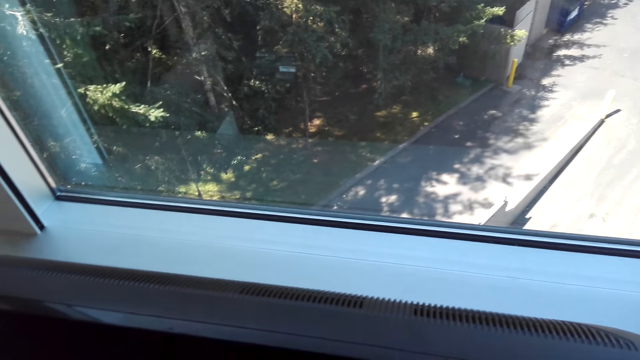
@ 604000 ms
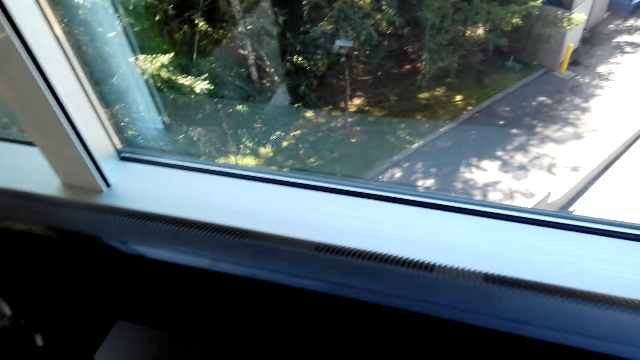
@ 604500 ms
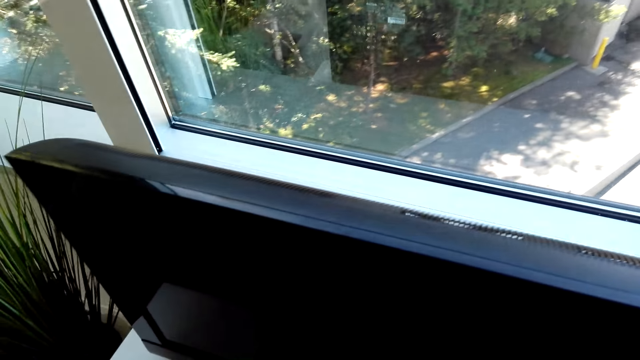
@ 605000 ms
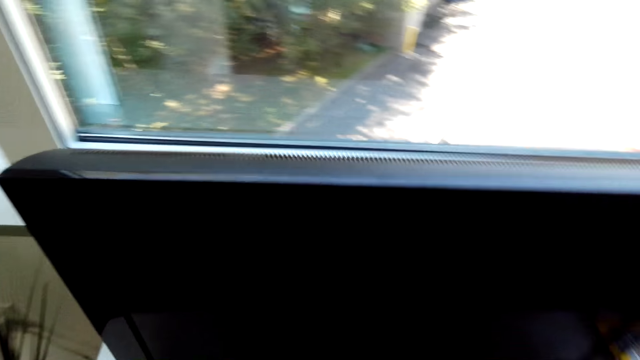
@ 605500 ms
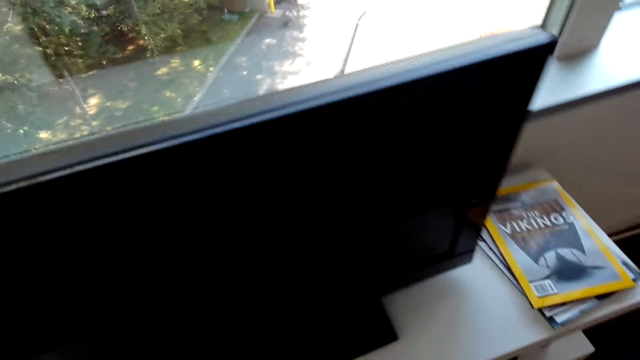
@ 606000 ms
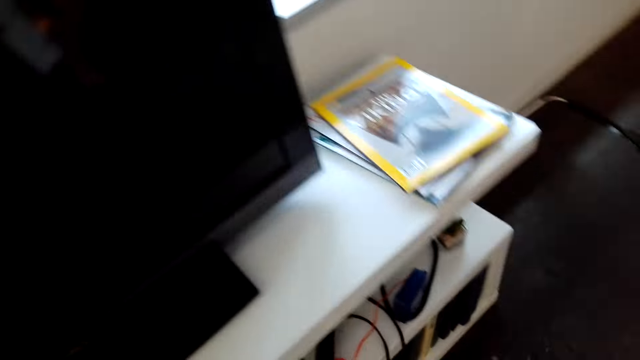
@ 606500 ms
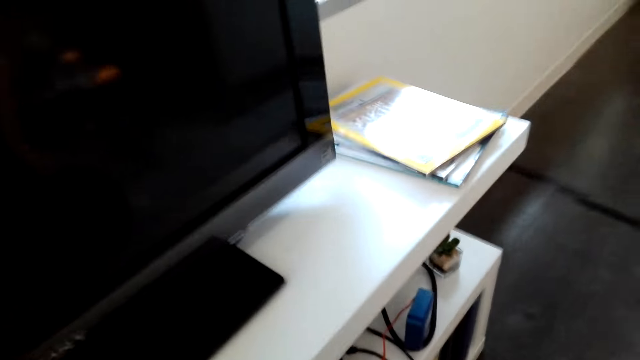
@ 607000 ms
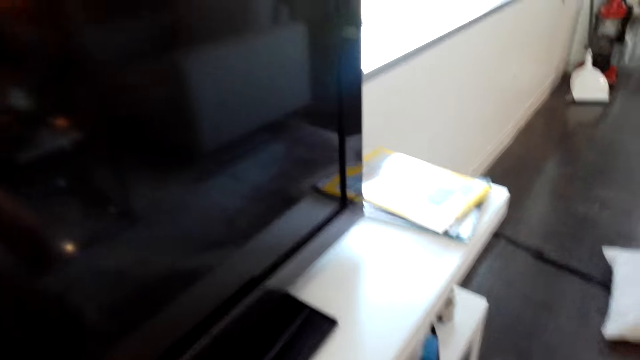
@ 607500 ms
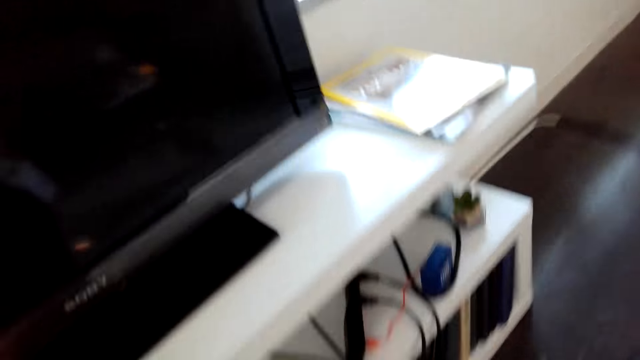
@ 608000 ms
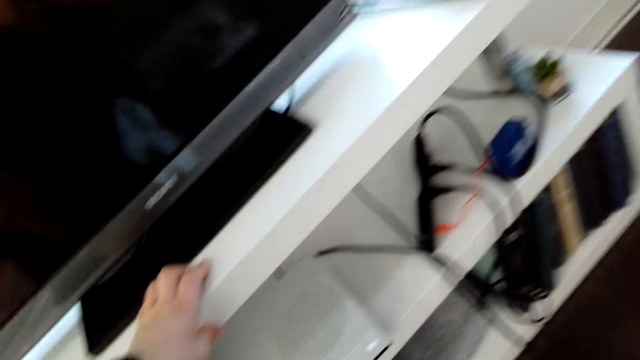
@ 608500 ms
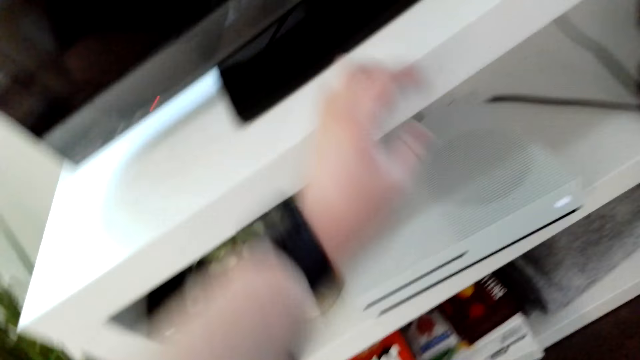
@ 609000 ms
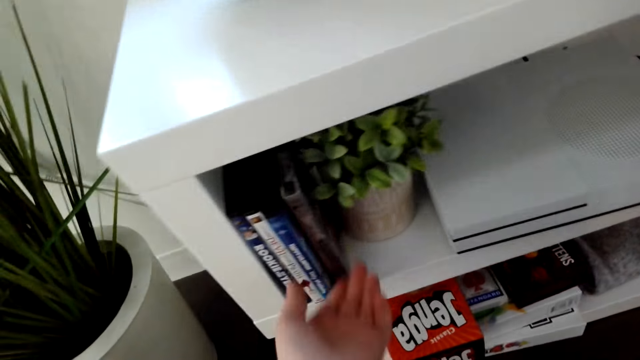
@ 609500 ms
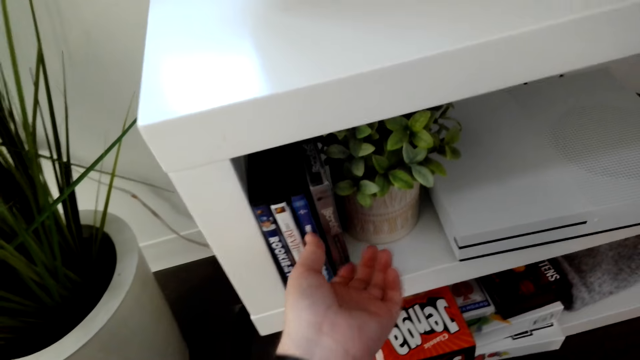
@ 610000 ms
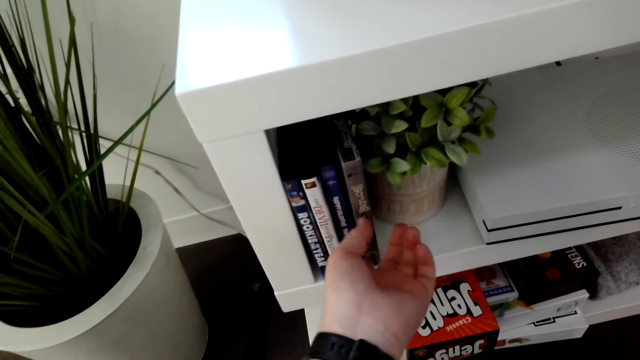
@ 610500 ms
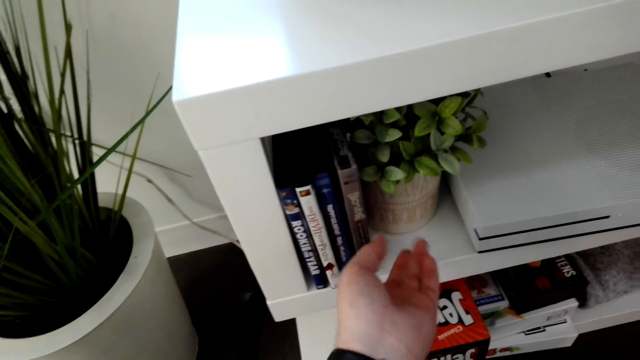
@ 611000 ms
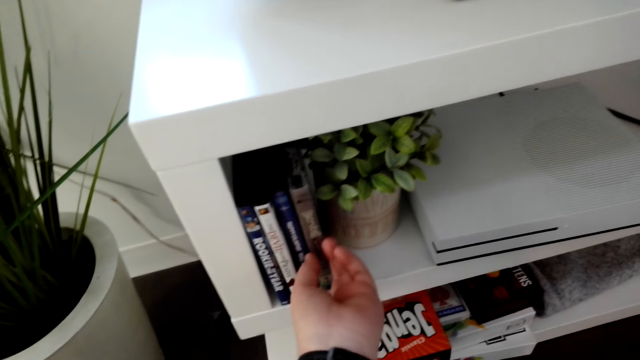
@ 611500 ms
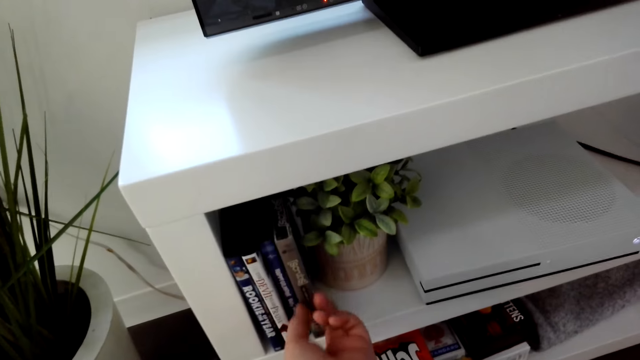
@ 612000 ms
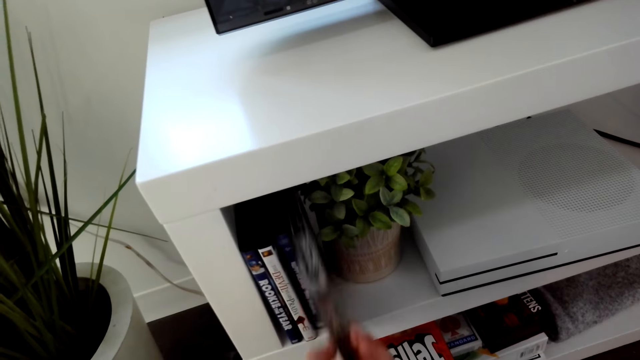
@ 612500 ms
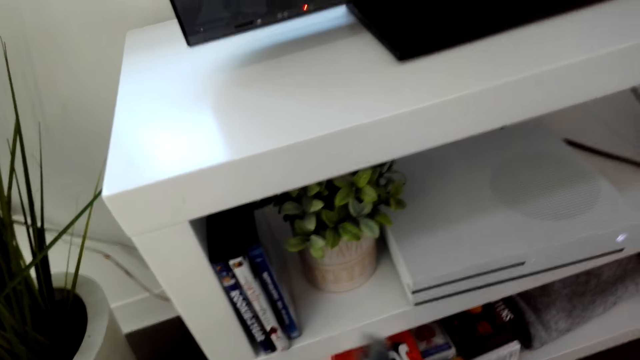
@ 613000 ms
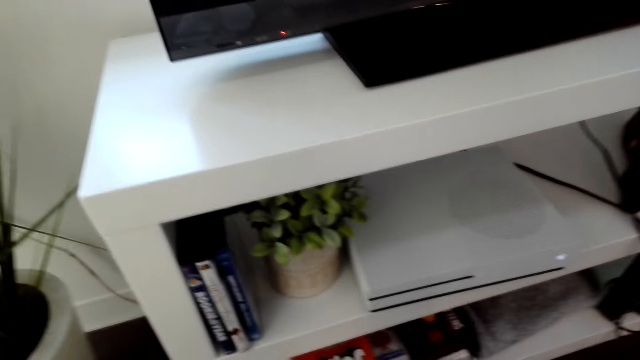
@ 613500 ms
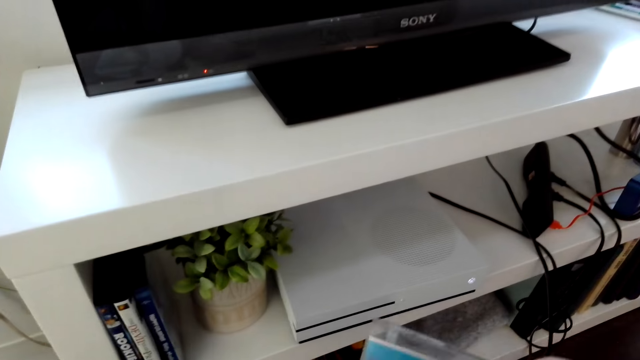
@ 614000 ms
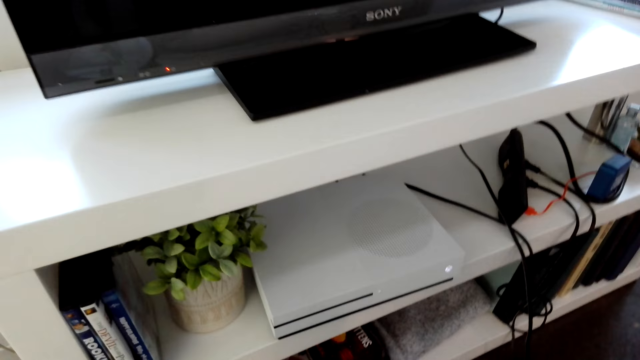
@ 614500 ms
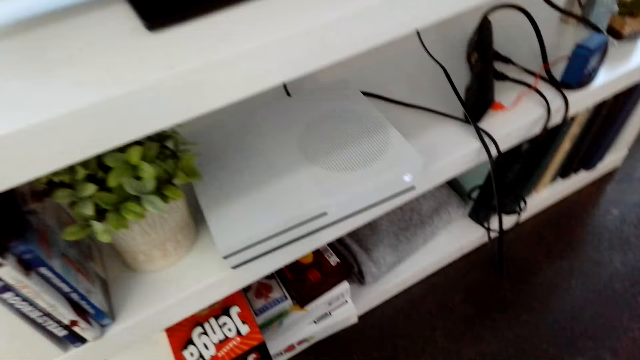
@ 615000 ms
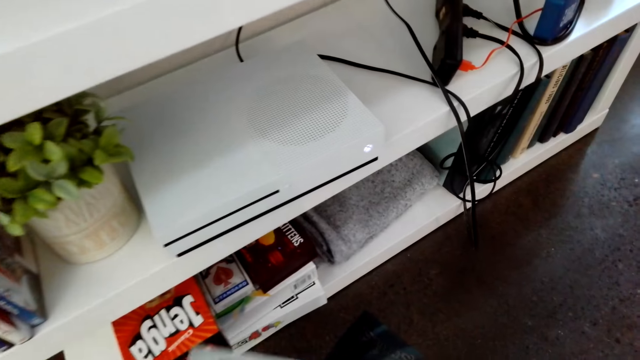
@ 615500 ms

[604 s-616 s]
The camera wearer picks up a compact disk case. They remove a disc cover from the case.

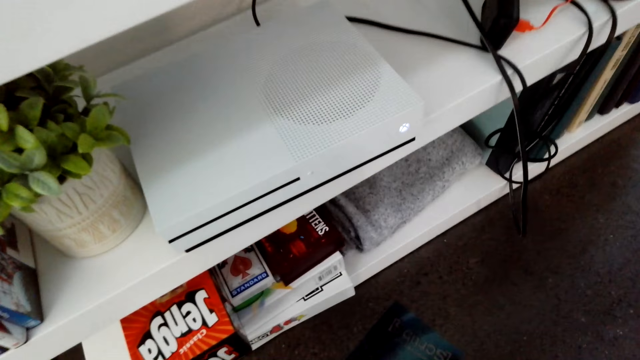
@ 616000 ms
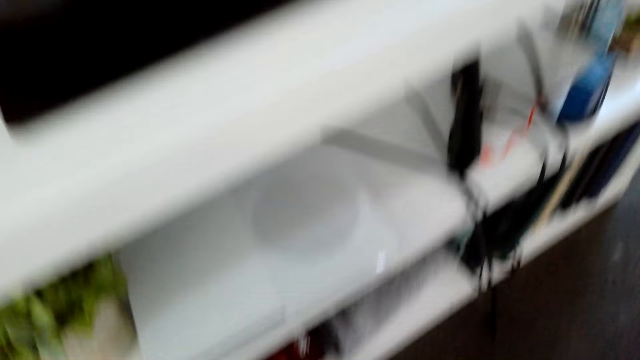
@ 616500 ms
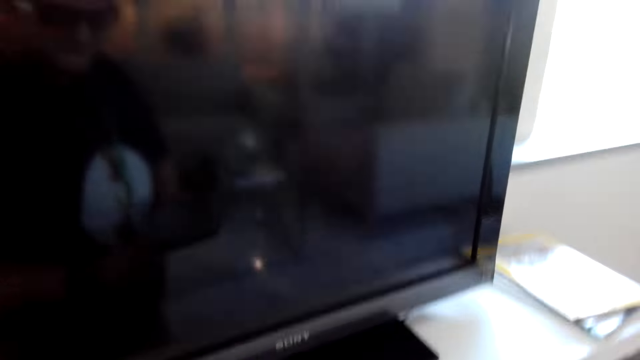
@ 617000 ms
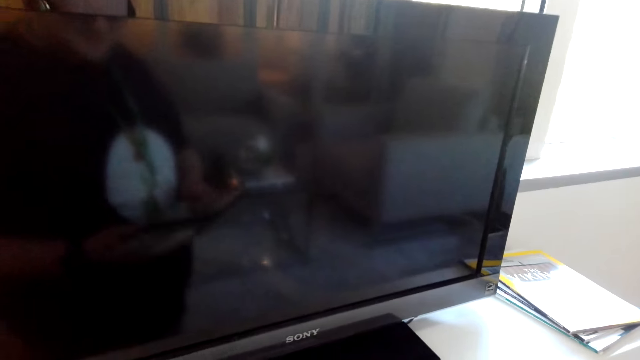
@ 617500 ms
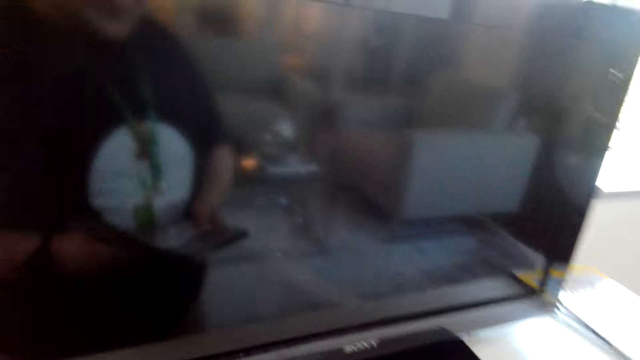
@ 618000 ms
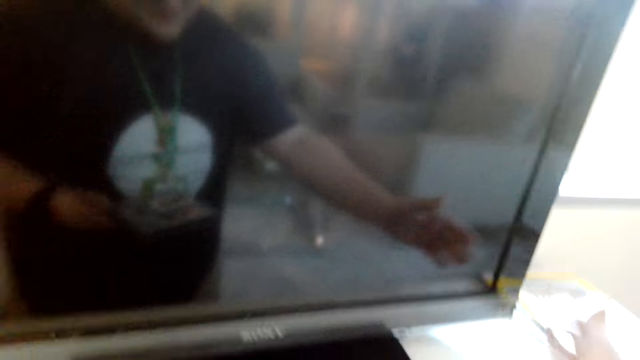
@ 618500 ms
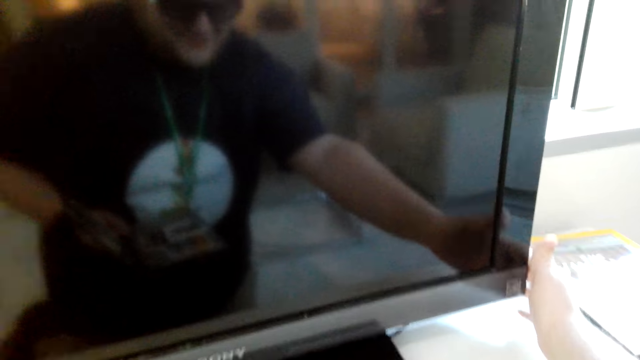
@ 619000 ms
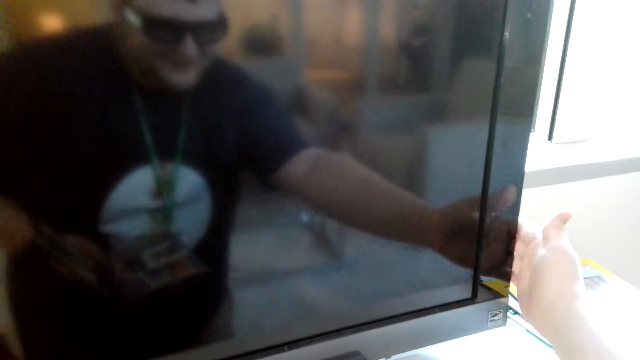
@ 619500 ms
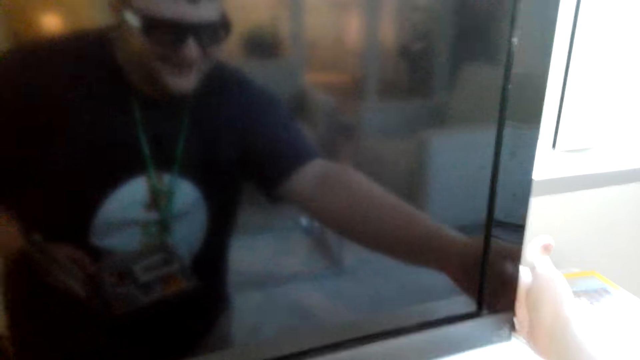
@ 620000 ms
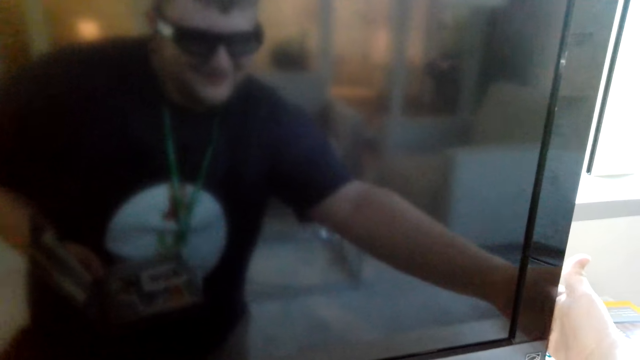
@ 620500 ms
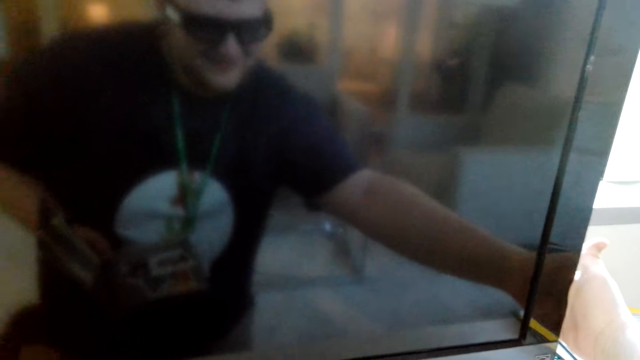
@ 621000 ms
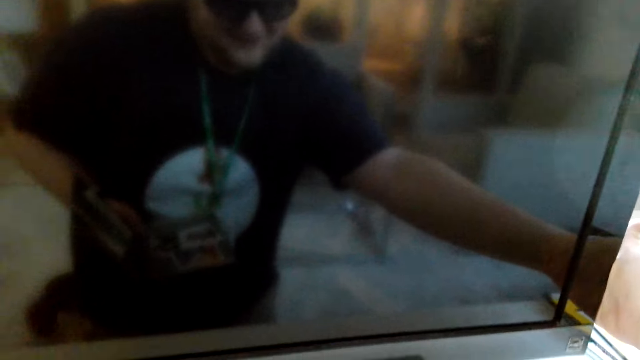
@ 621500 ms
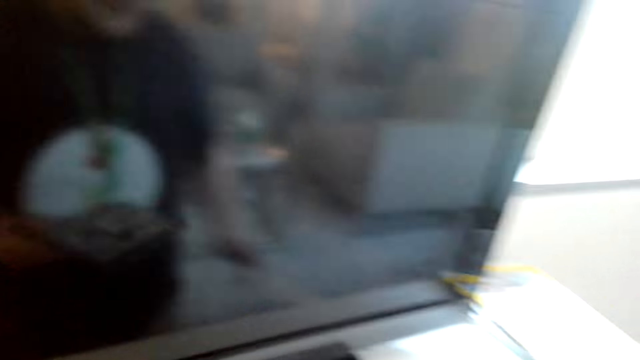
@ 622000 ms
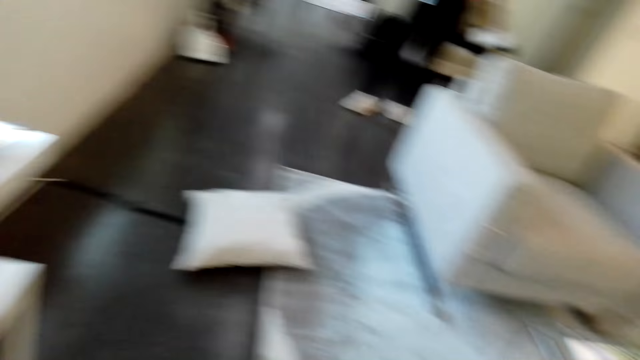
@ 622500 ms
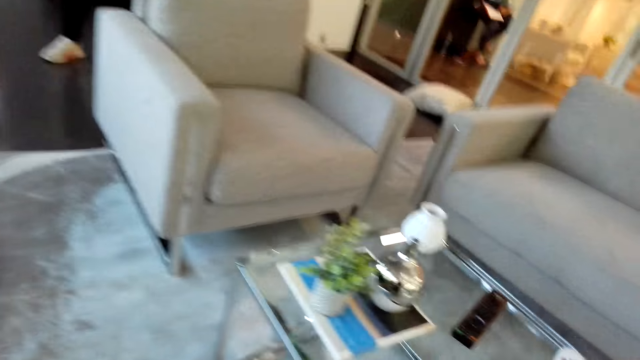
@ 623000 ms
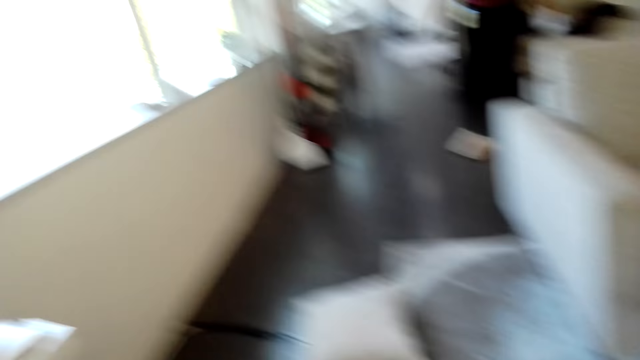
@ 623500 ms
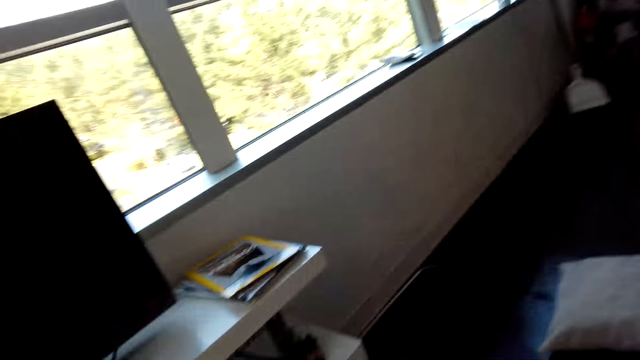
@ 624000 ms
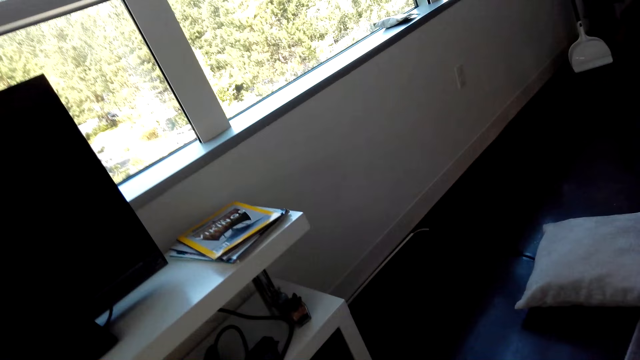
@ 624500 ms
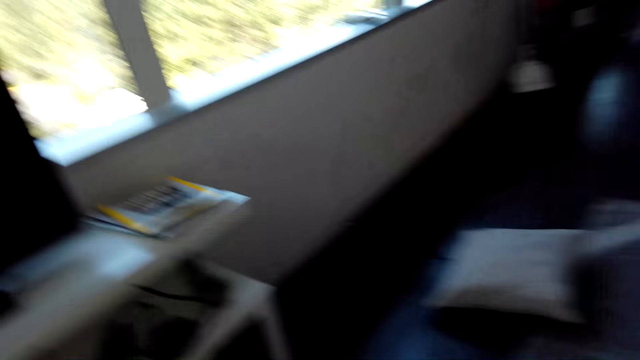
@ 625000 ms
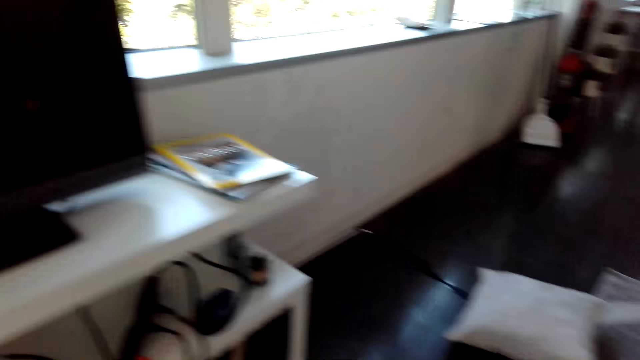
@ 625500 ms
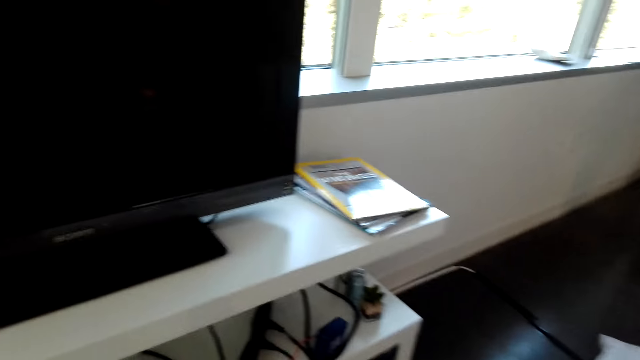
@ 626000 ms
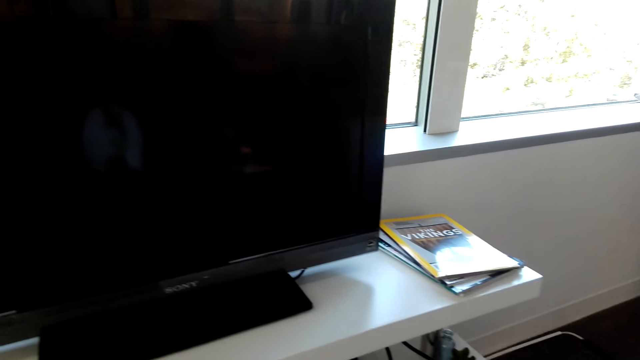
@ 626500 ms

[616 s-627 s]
The camera wearer opens the disc case. They switch on the television and touch the television edge.
